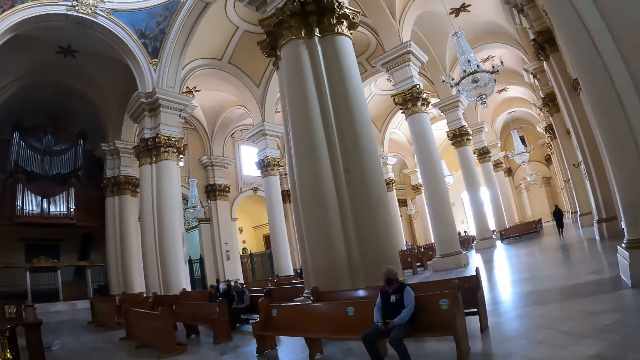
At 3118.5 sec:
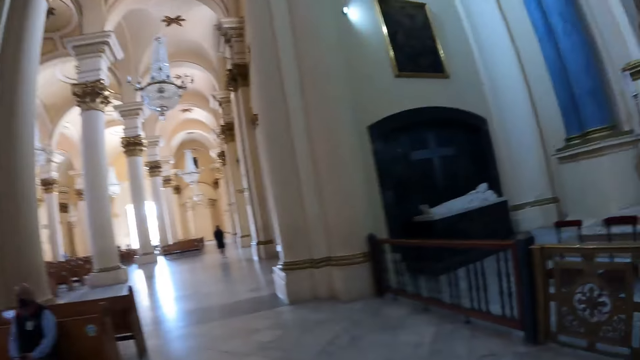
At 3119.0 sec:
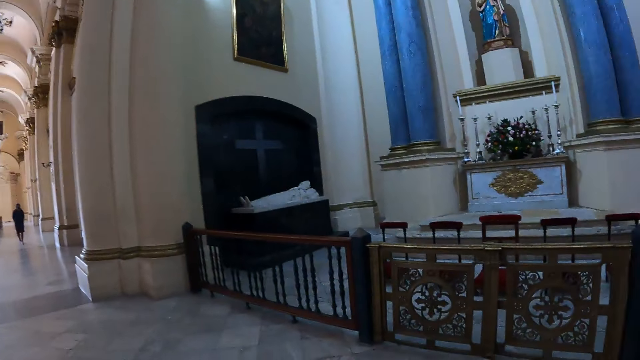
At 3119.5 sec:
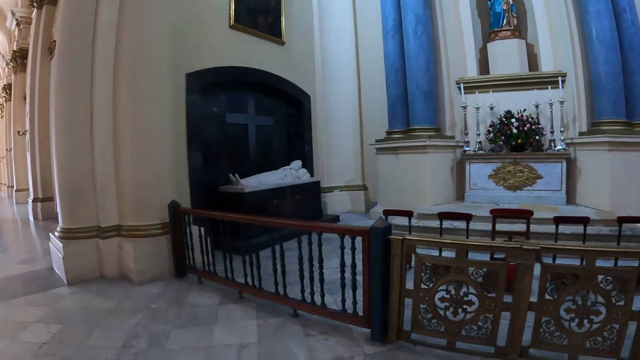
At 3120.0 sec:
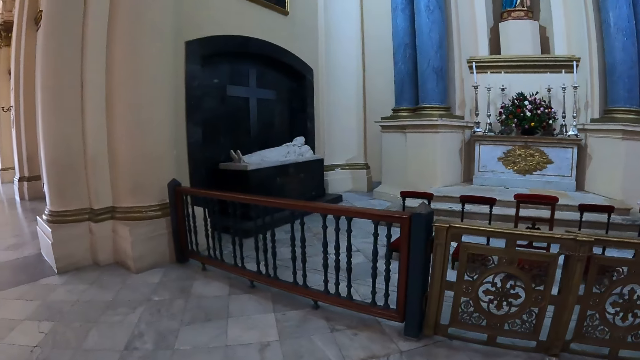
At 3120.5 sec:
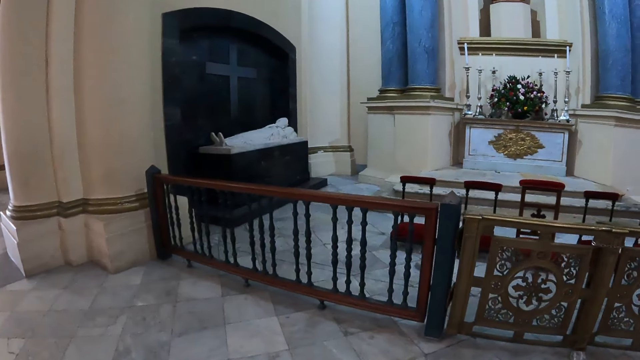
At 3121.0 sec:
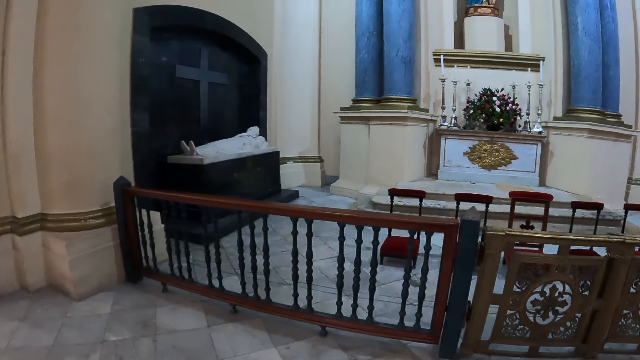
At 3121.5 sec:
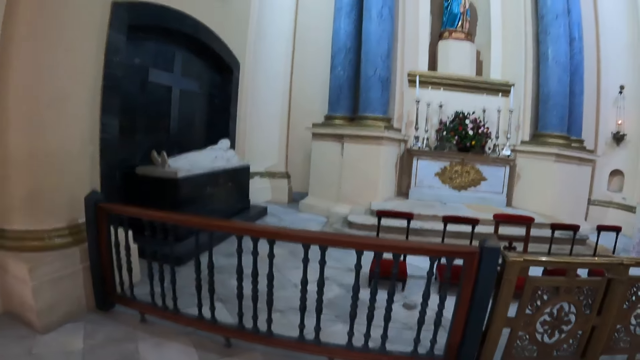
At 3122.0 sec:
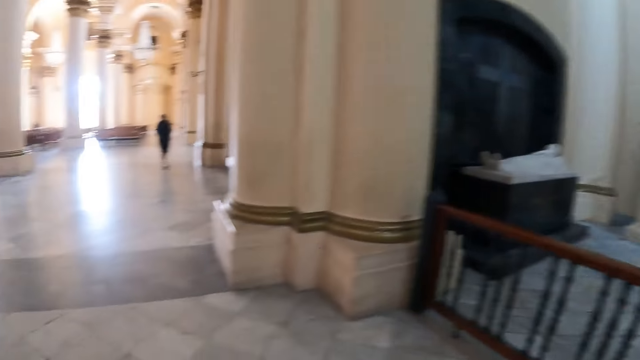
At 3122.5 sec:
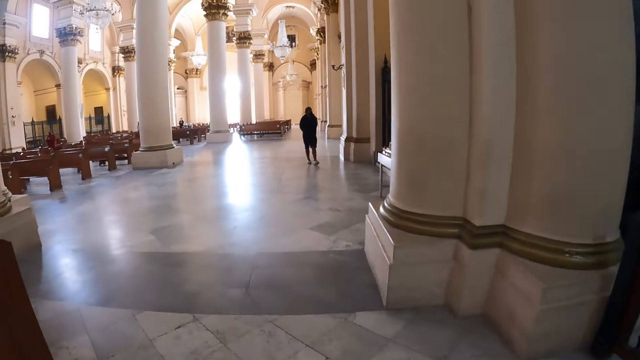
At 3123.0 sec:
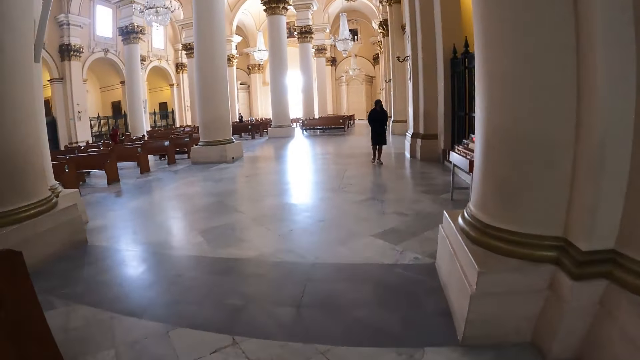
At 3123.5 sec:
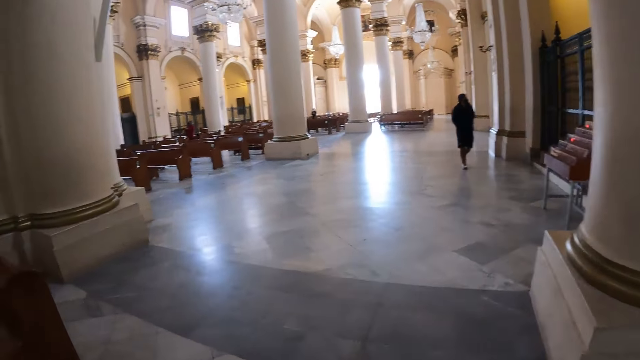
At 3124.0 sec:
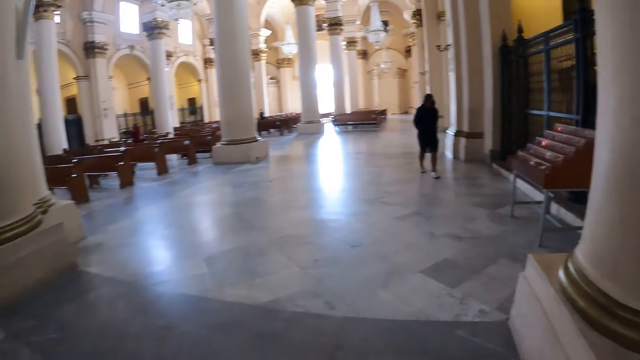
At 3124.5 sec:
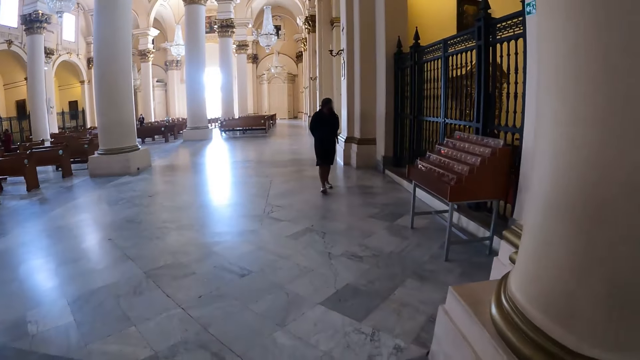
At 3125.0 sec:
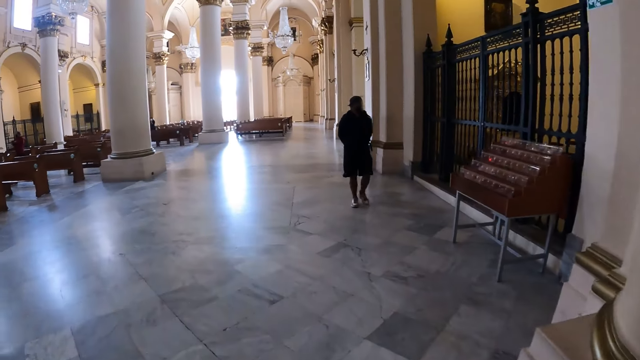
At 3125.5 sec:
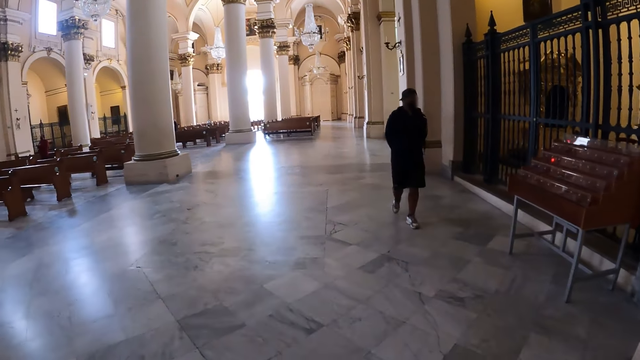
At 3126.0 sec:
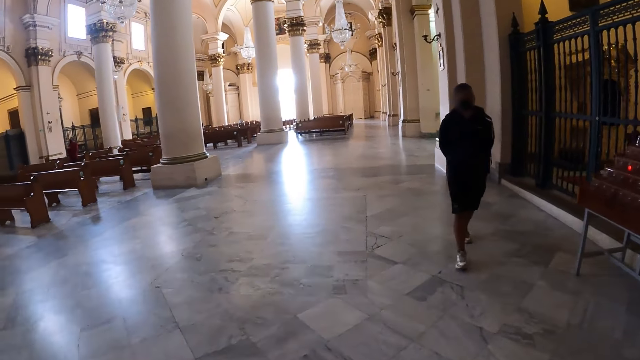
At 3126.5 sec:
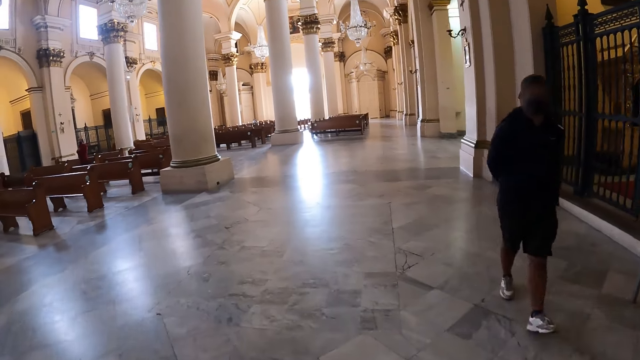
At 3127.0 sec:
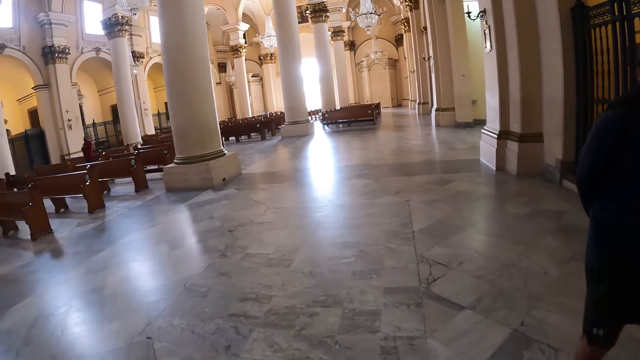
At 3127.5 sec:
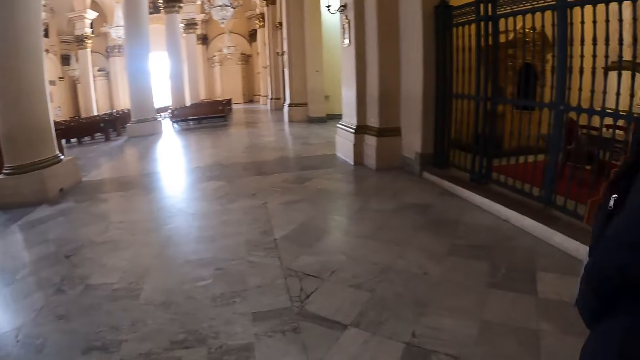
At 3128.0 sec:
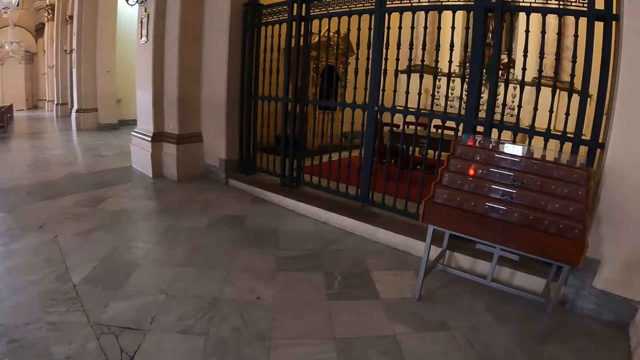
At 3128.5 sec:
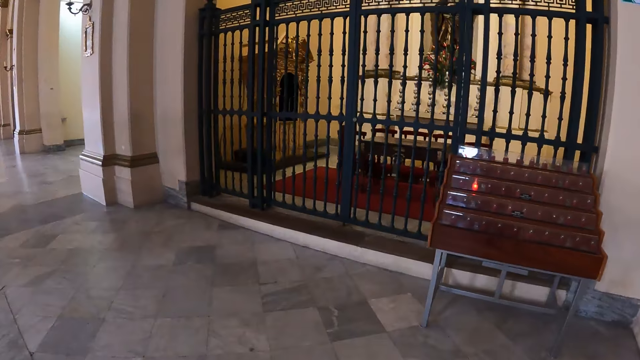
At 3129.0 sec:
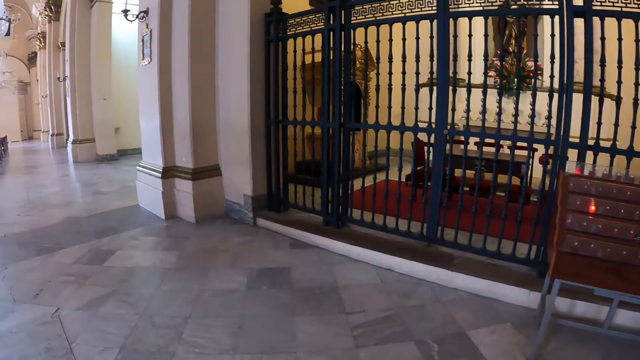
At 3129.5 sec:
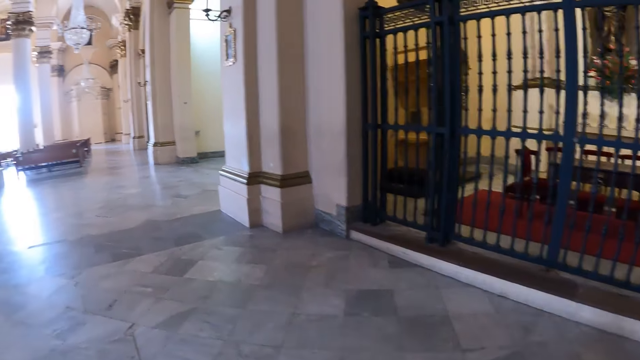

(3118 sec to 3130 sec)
The camera wearer looks around.

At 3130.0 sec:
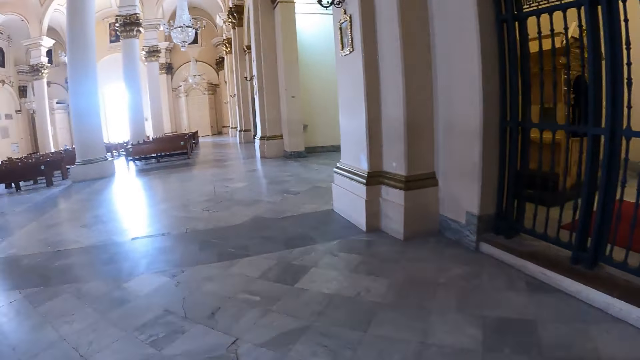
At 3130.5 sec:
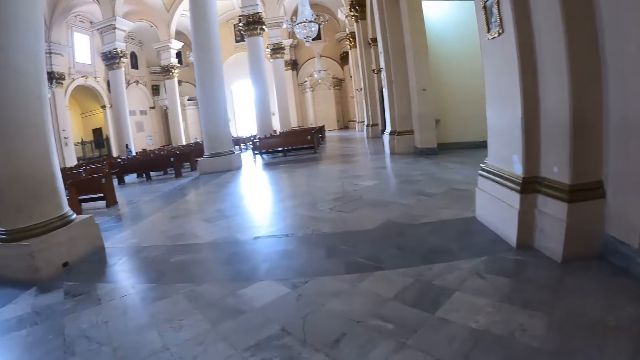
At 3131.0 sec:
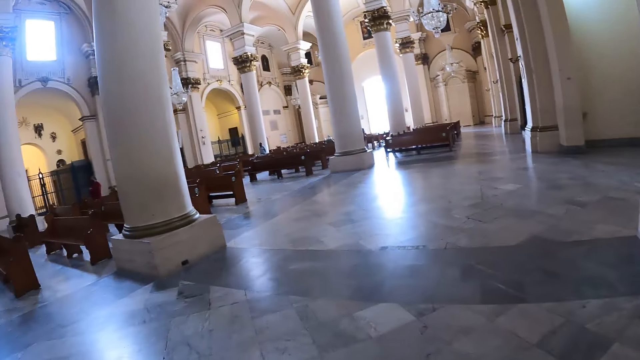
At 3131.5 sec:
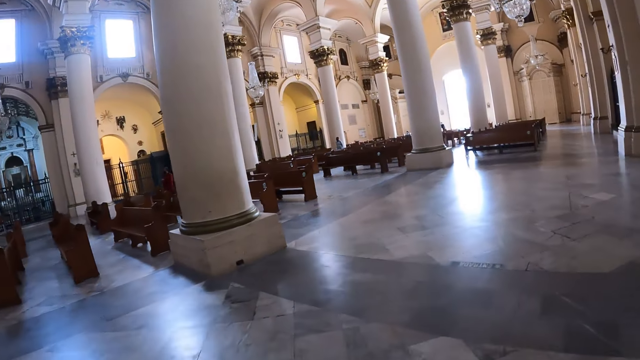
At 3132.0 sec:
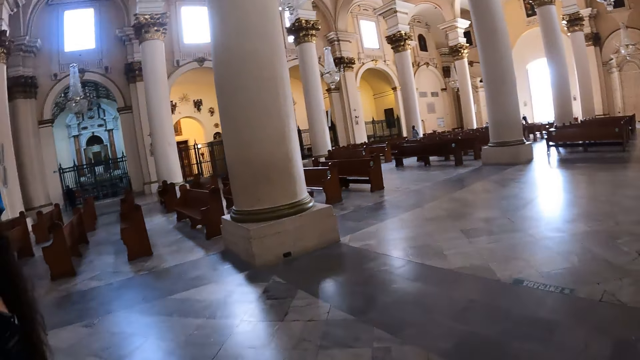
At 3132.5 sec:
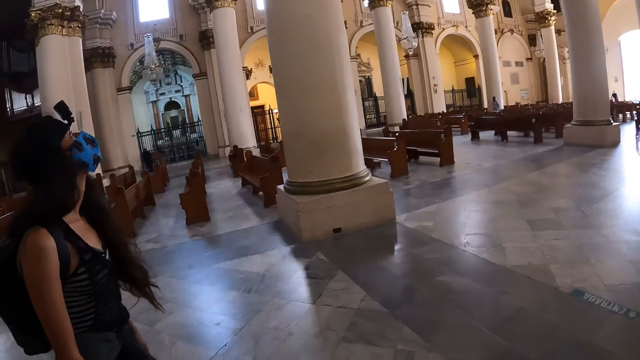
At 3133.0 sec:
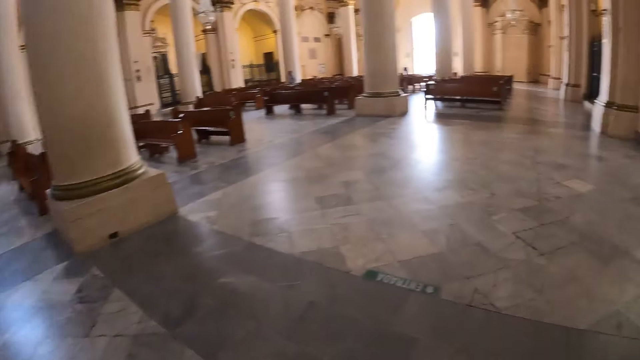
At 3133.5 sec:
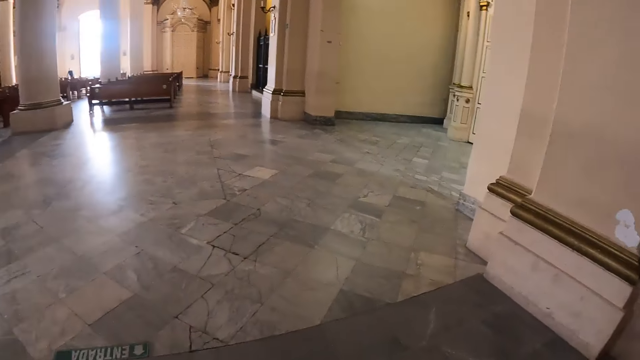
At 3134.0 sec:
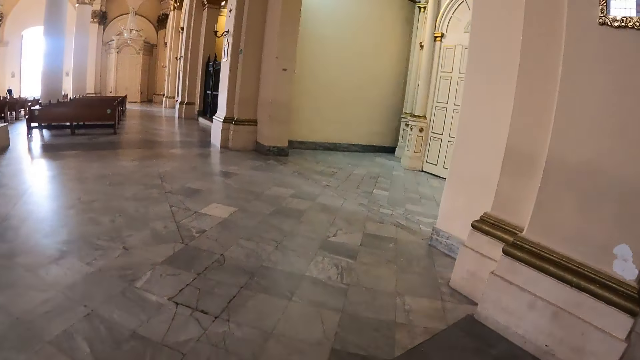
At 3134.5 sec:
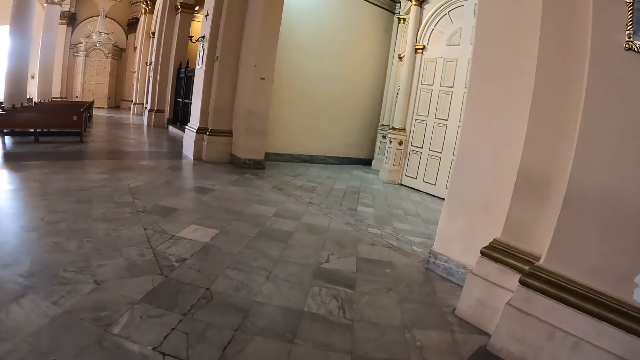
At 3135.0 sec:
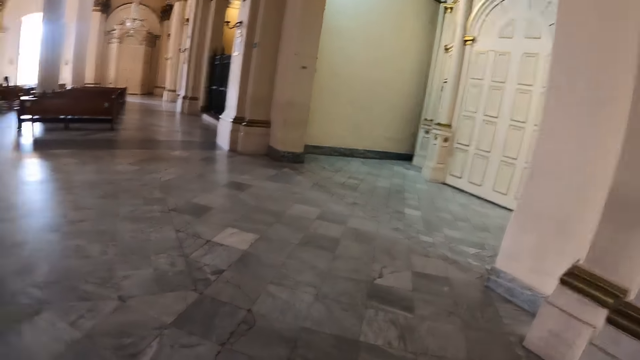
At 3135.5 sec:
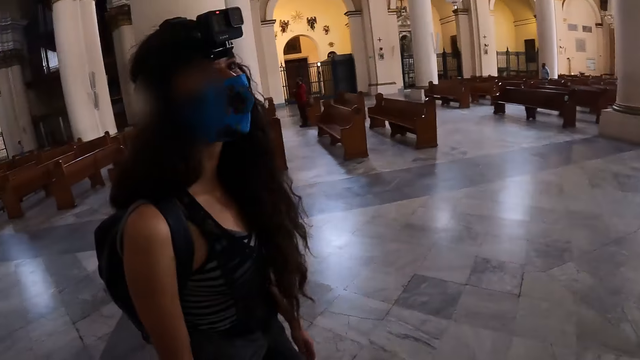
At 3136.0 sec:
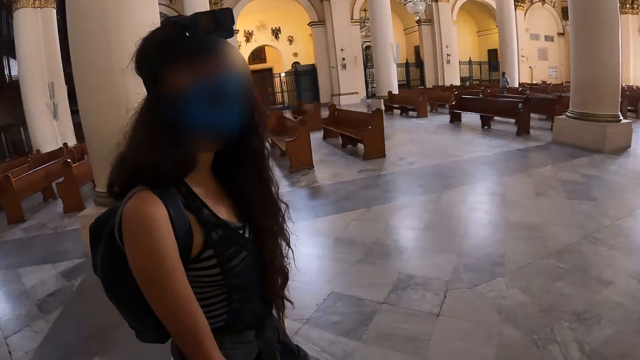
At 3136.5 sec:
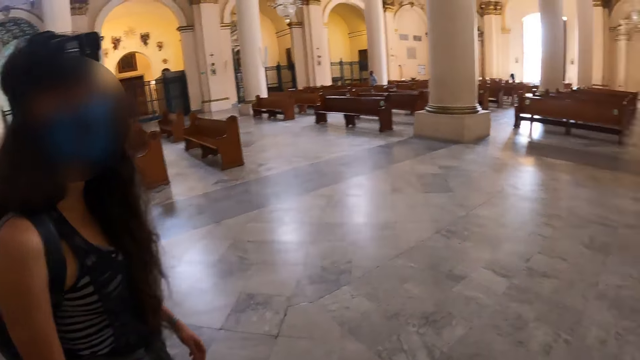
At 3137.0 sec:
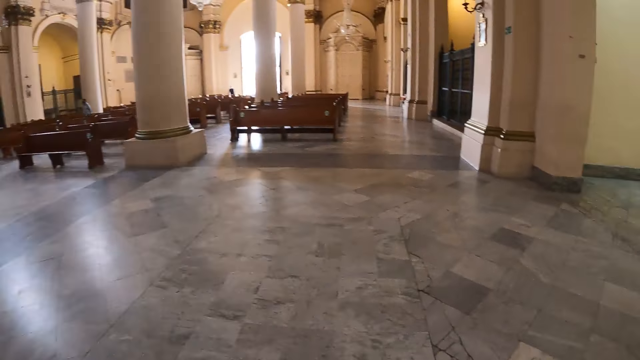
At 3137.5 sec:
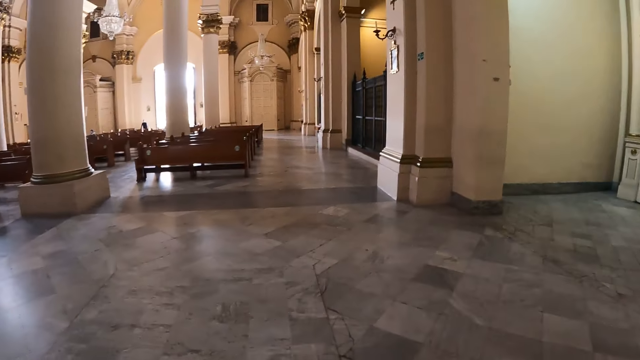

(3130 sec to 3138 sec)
A woman walks around. The camera wearer interacts with the woman.
